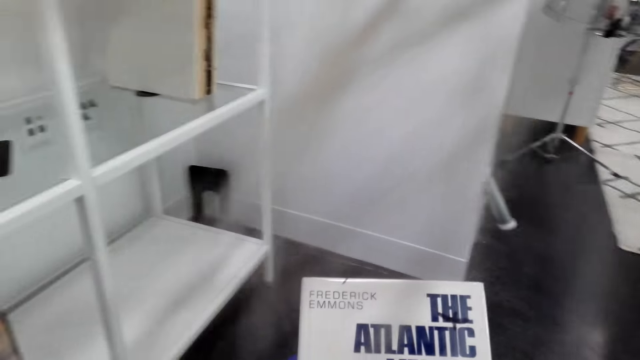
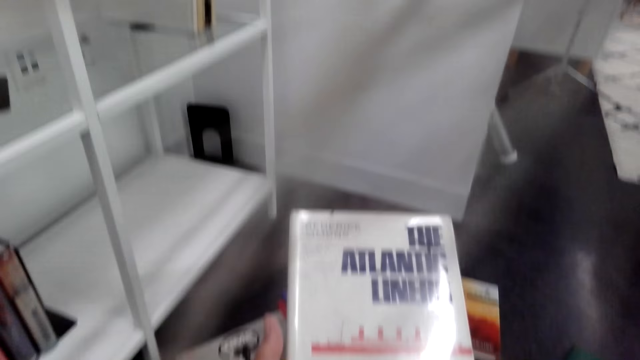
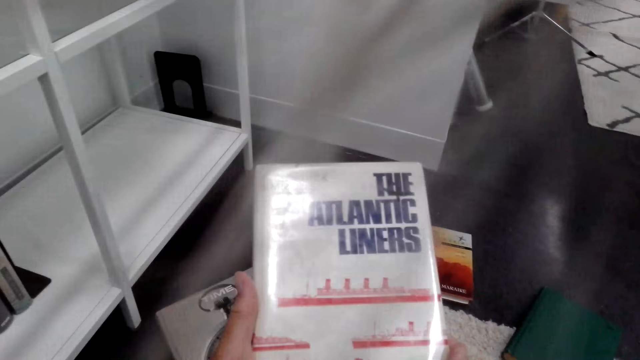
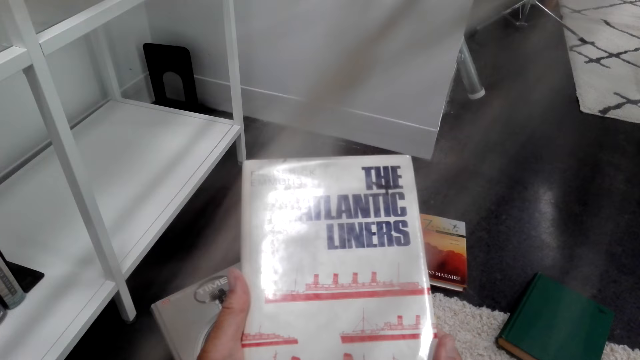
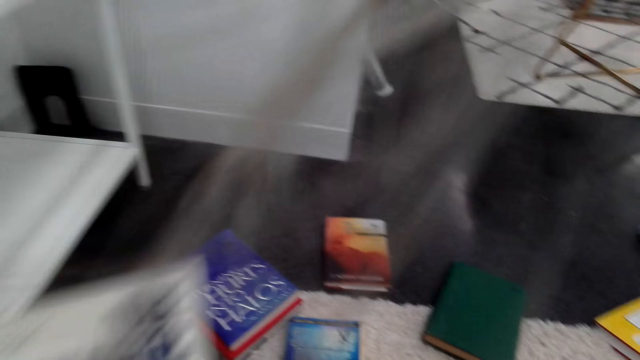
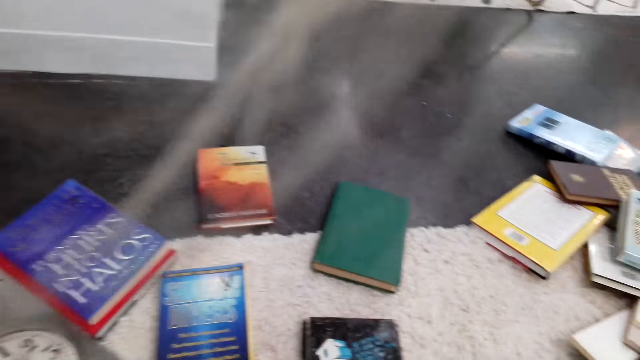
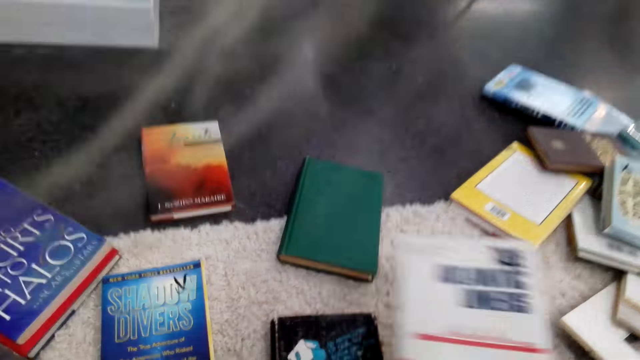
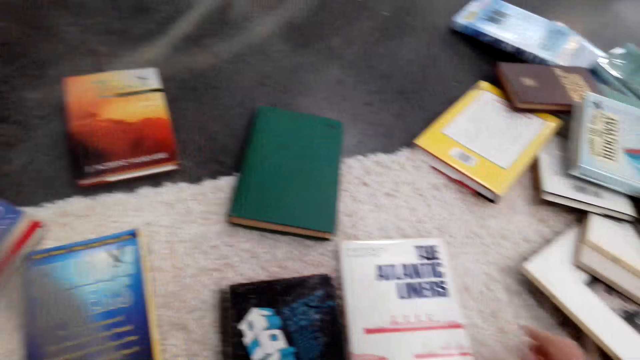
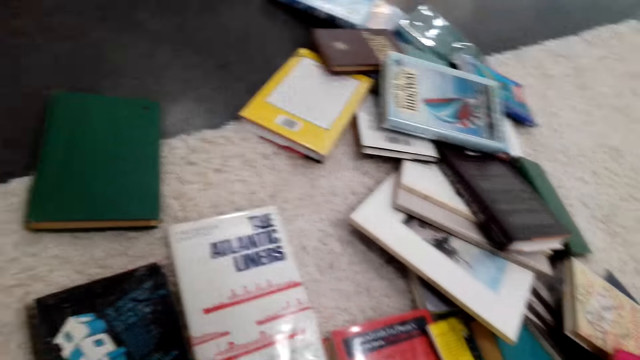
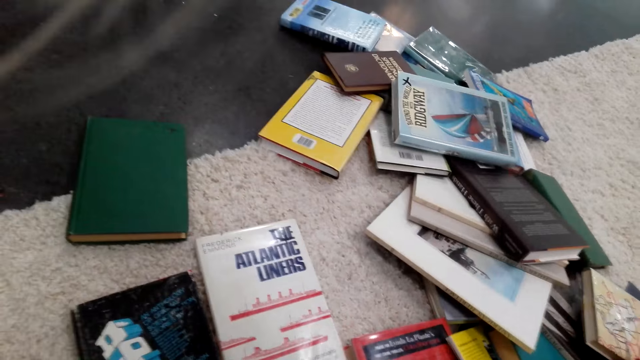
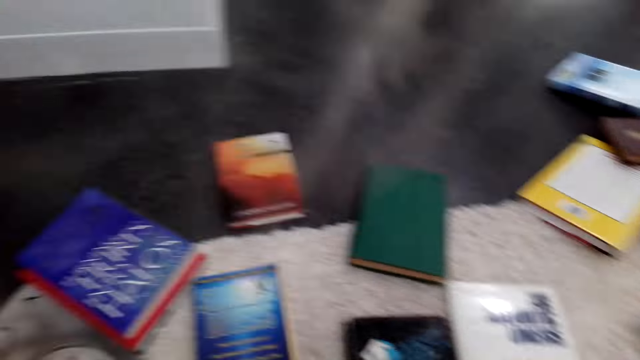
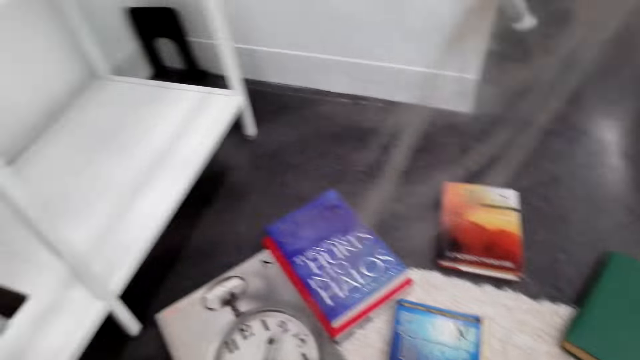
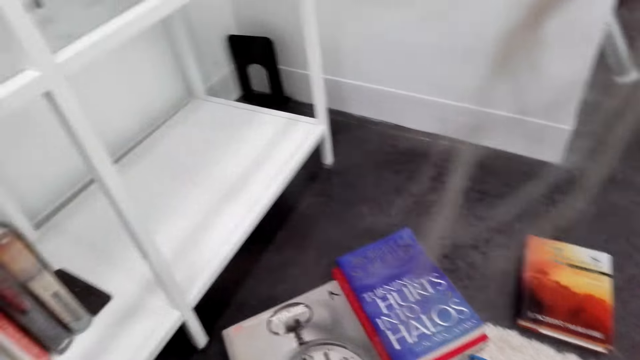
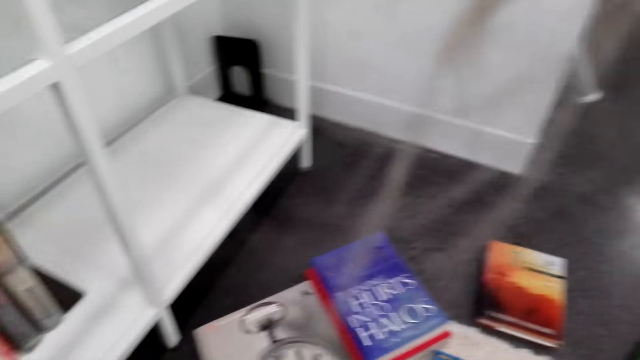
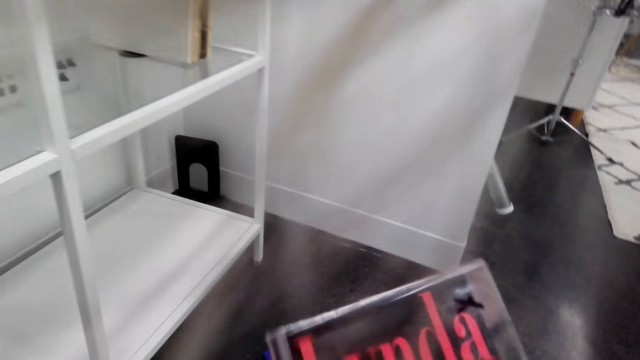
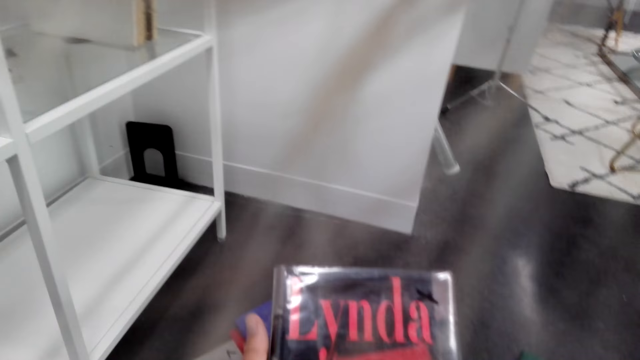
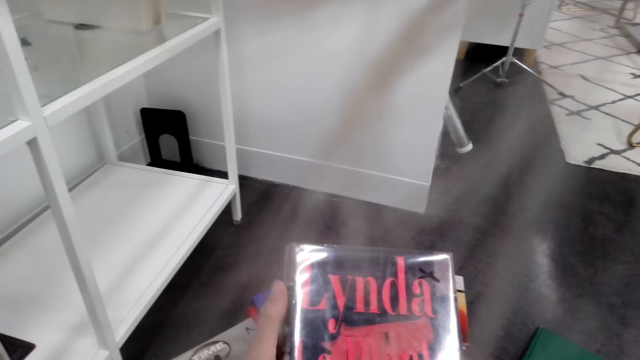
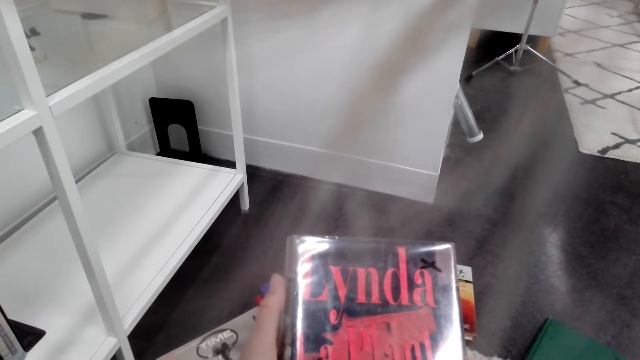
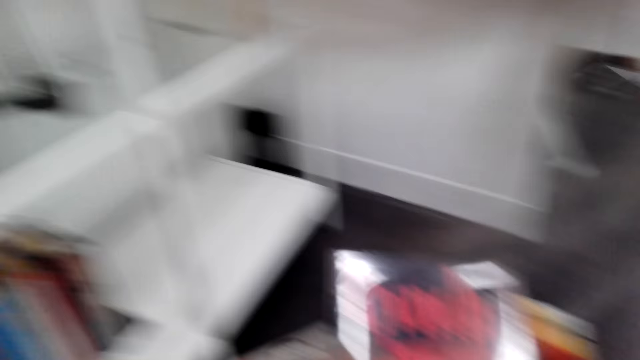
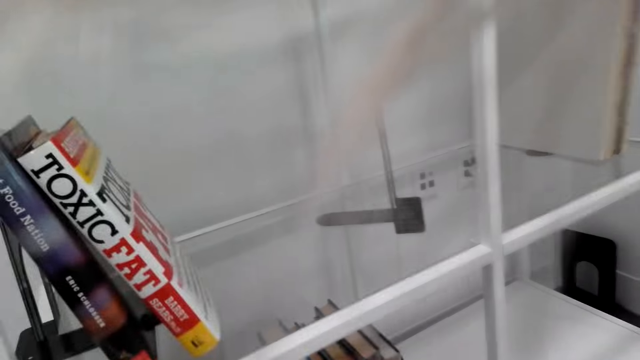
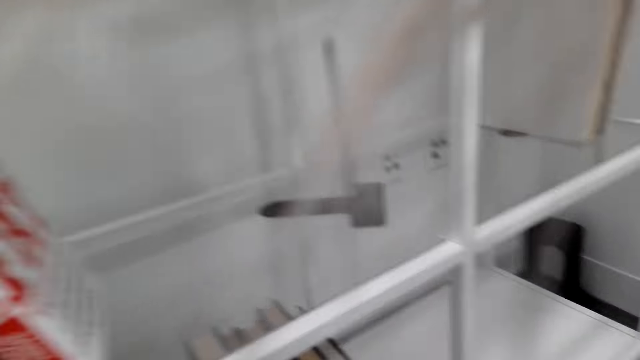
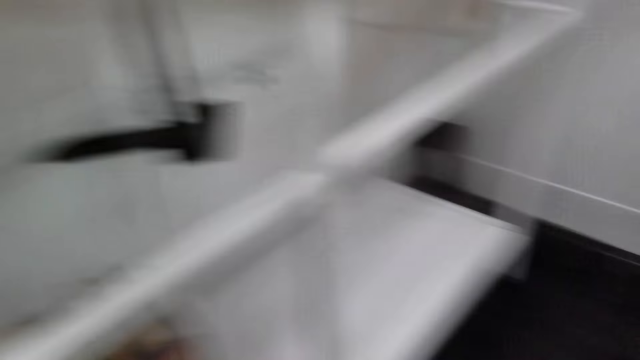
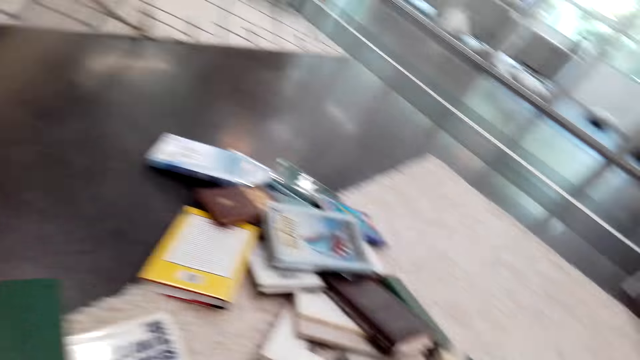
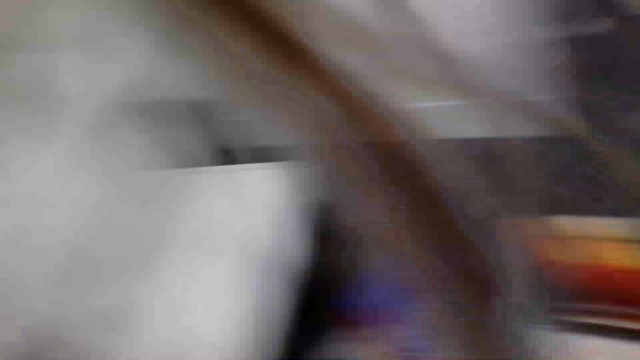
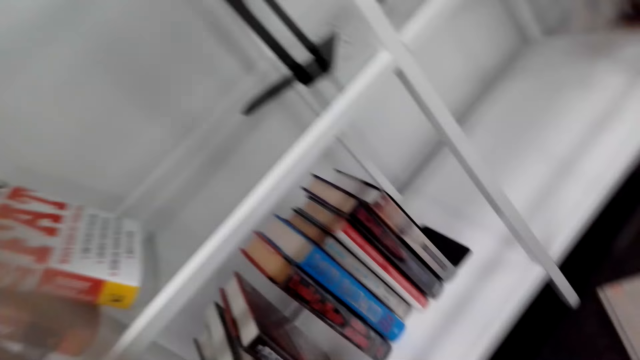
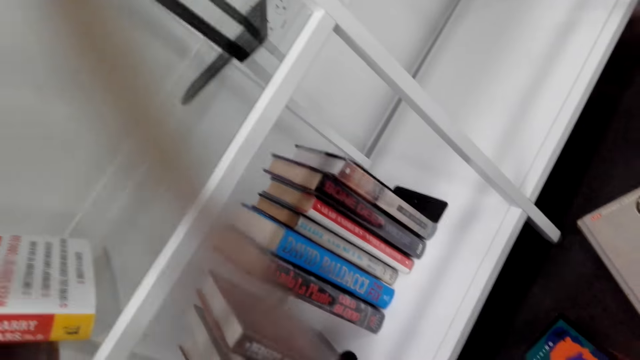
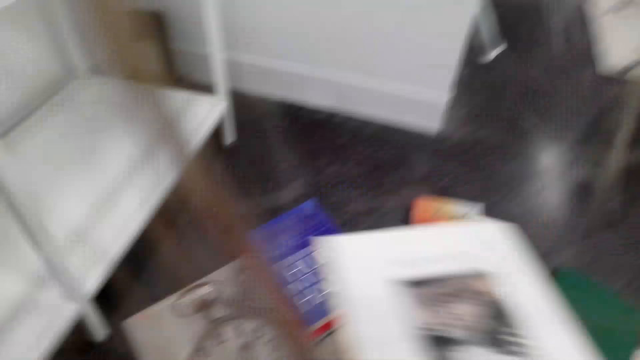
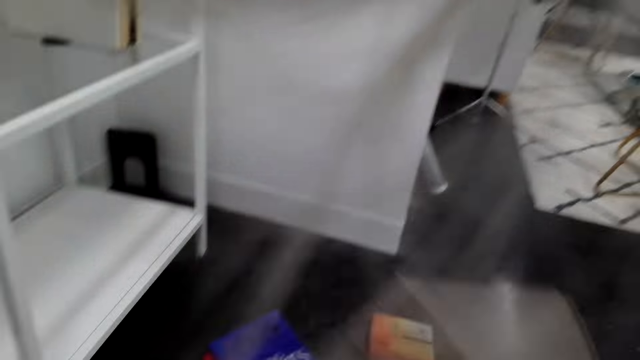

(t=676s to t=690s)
The camera wearer checks the book. They look around the floor. They place the book on the floor. They look around the floor. They pick up a book. They check the book. They hold the book. They look around the shelf. They turn around. They pick up a book.

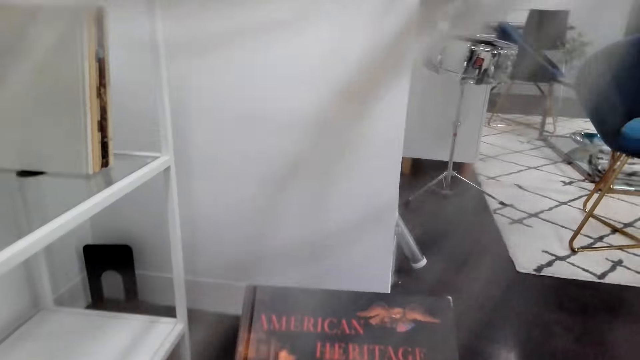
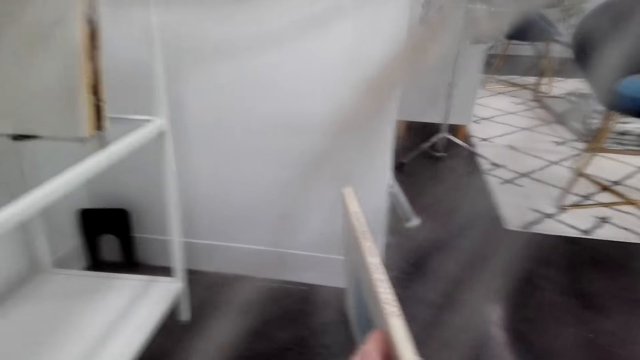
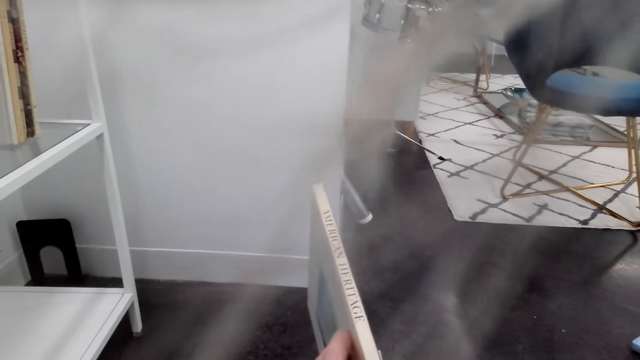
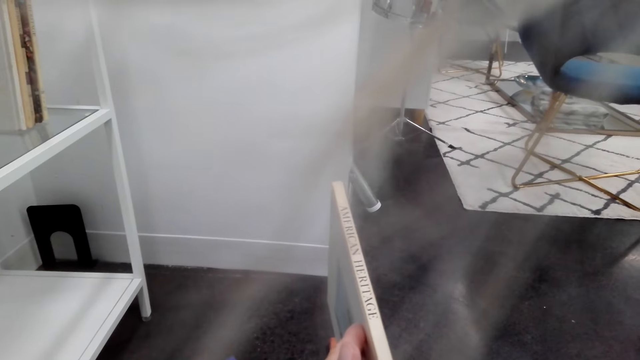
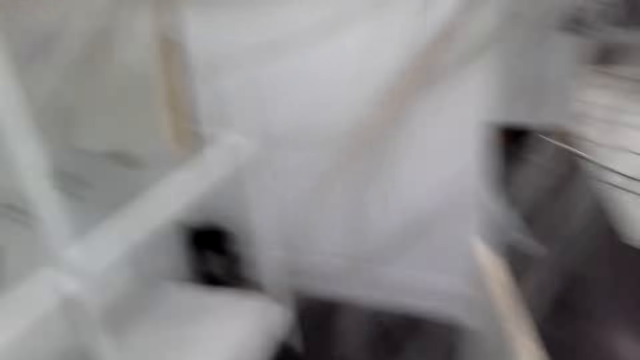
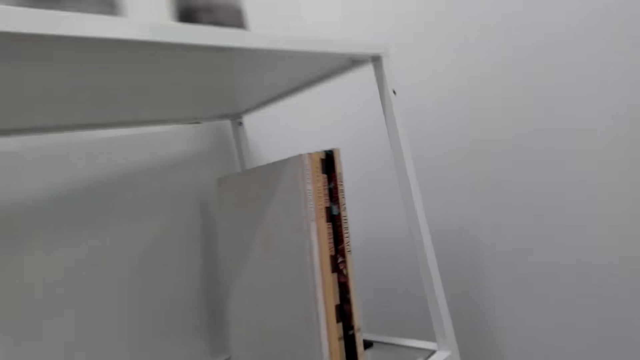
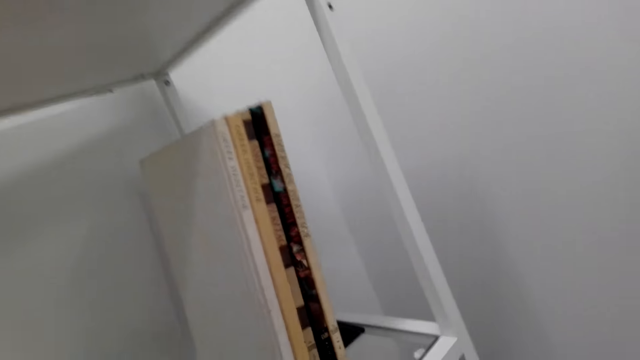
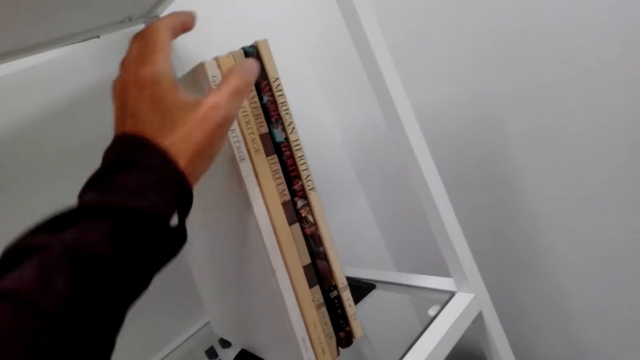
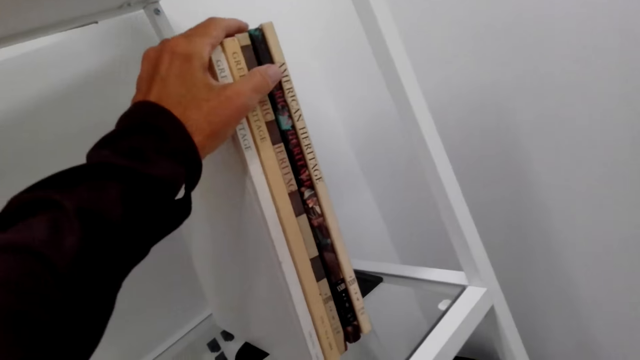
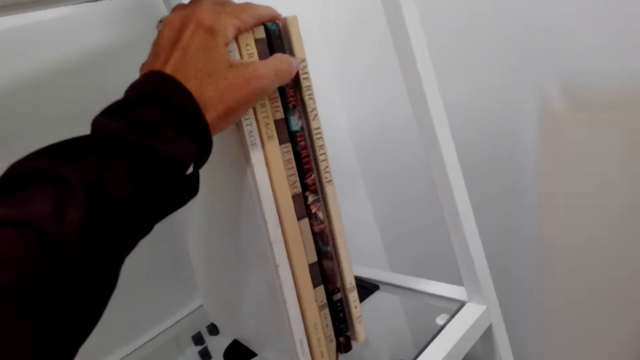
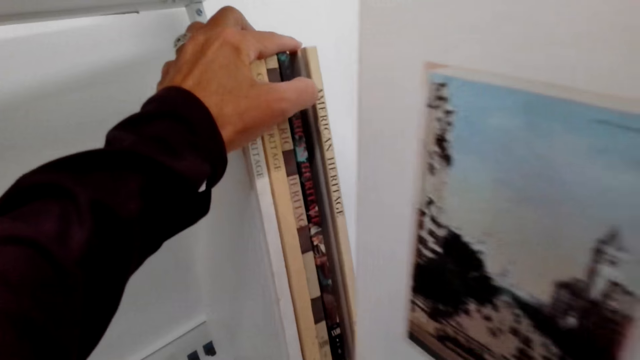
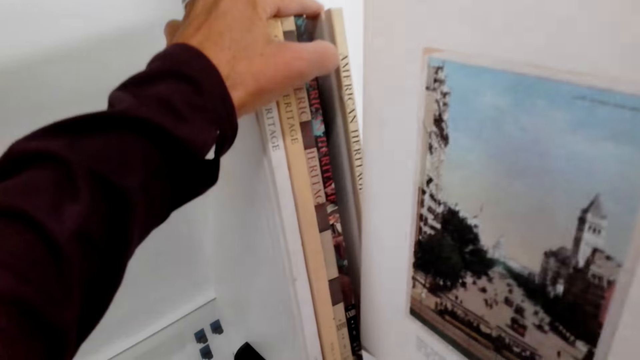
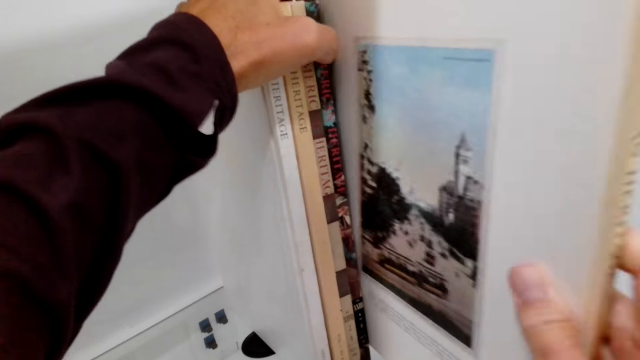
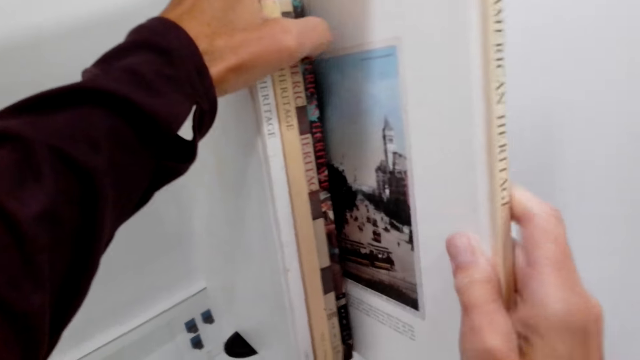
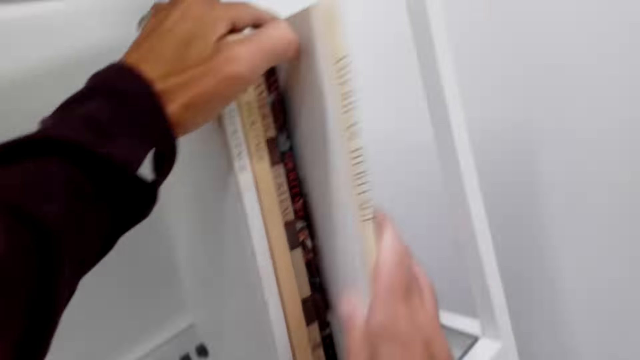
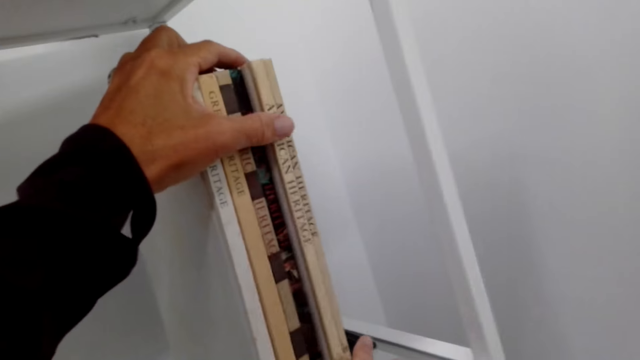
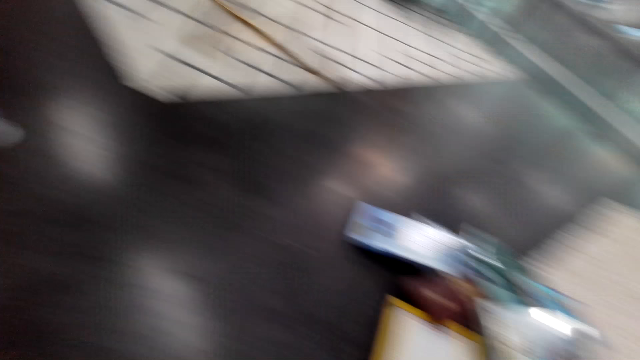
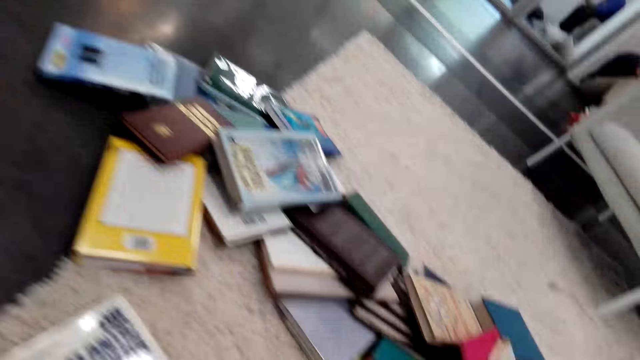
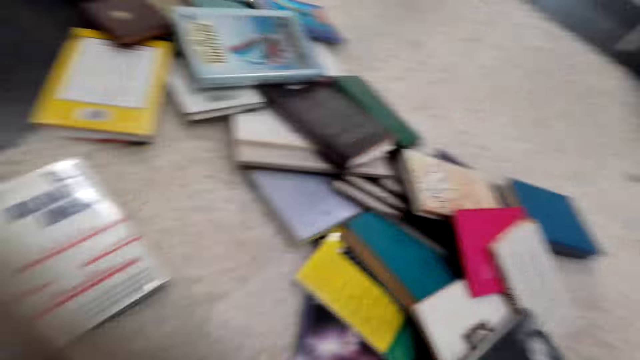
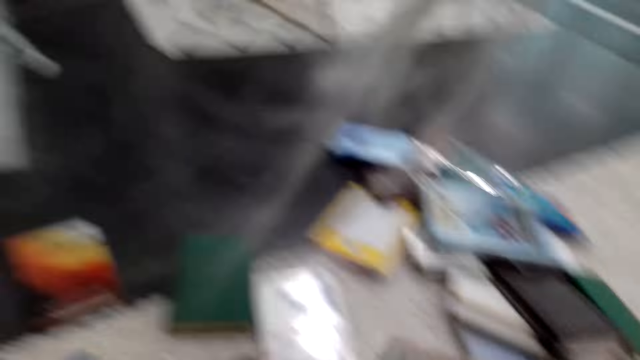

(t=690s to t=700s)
The camera wearer checks the book. They hold the book. They look around the shelf. They arrange the books on the shelf. They place the book on the shelf. They look around the floor.
